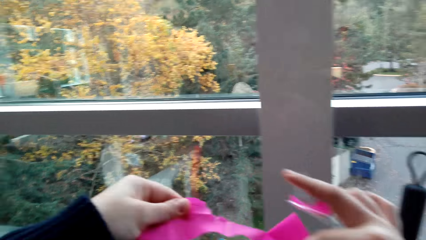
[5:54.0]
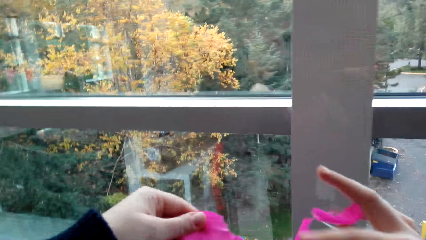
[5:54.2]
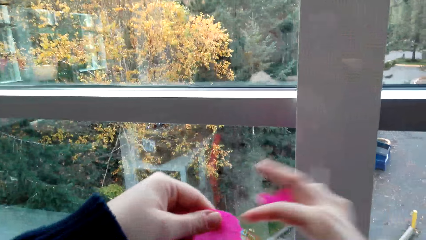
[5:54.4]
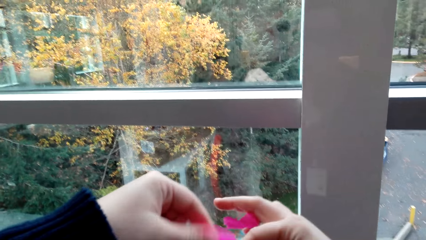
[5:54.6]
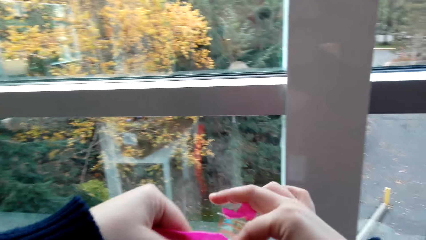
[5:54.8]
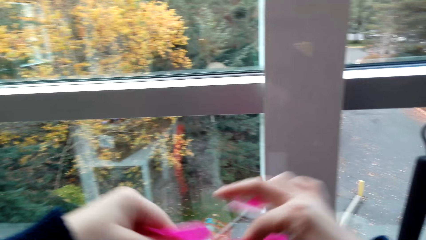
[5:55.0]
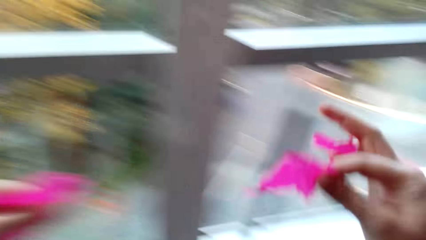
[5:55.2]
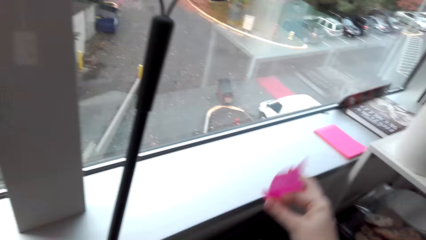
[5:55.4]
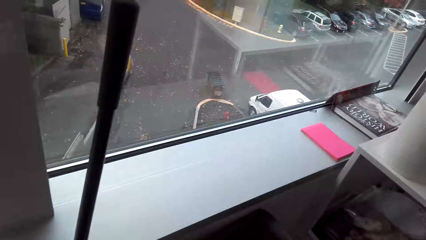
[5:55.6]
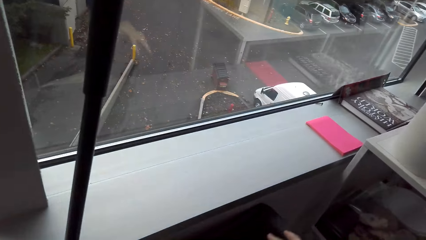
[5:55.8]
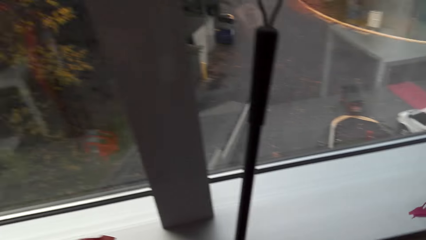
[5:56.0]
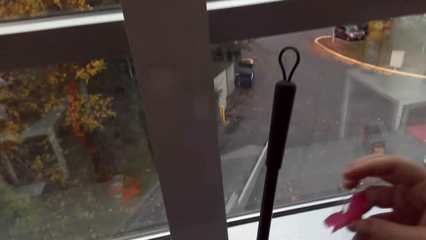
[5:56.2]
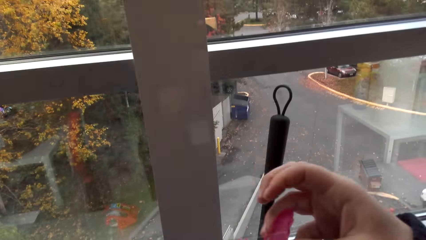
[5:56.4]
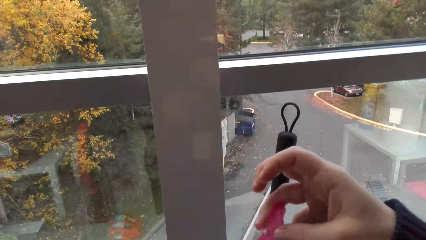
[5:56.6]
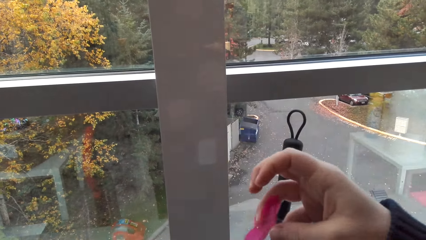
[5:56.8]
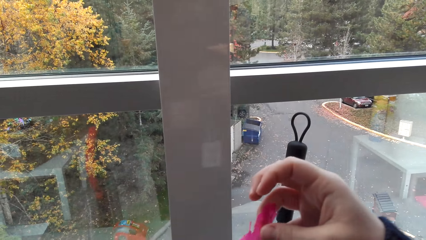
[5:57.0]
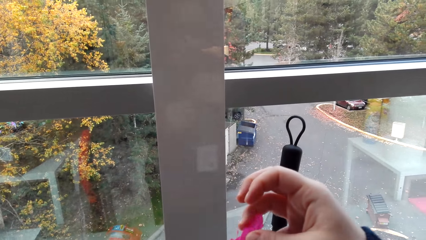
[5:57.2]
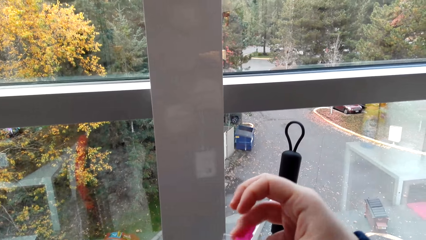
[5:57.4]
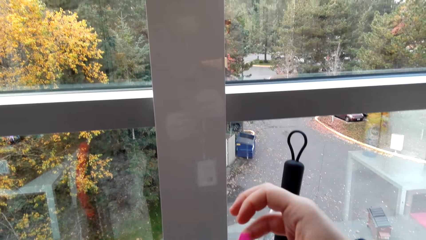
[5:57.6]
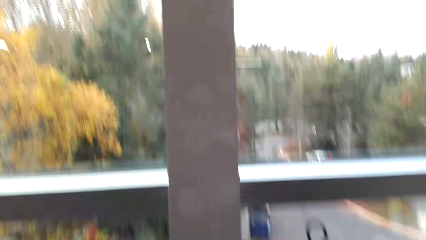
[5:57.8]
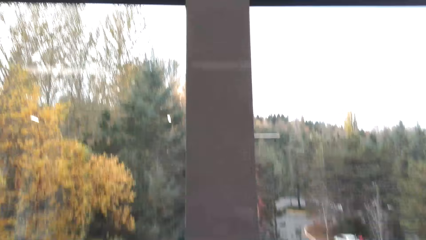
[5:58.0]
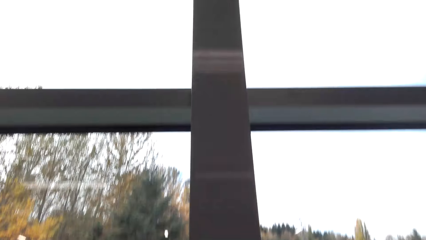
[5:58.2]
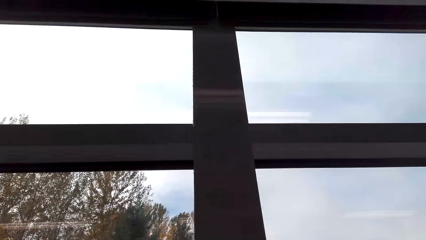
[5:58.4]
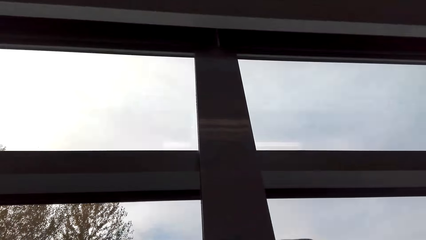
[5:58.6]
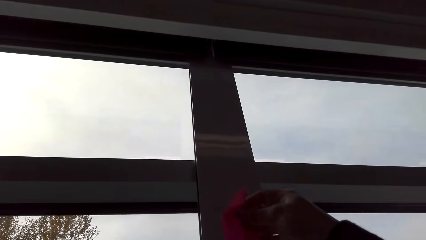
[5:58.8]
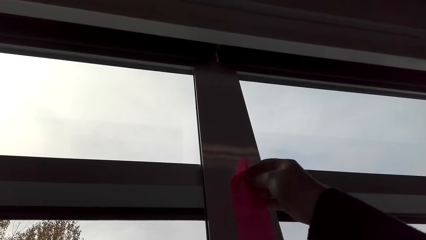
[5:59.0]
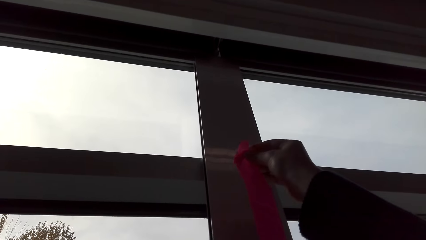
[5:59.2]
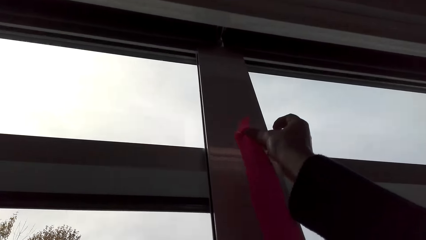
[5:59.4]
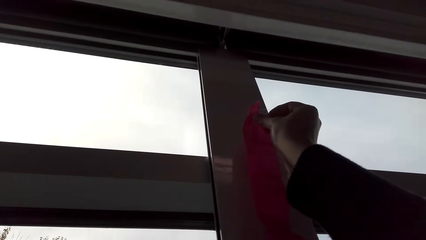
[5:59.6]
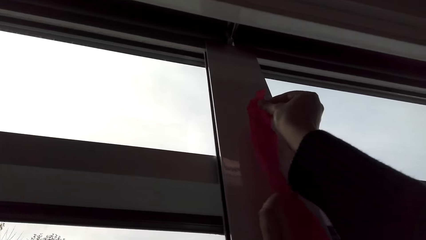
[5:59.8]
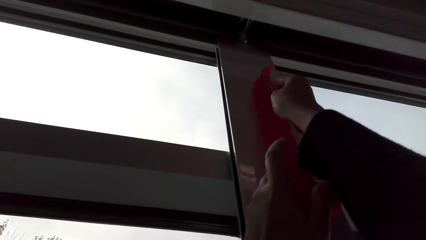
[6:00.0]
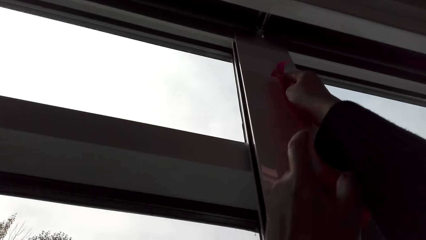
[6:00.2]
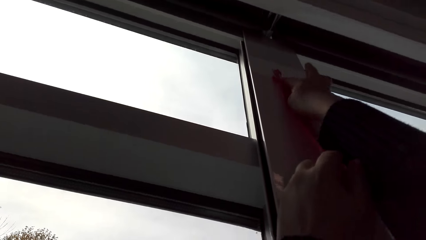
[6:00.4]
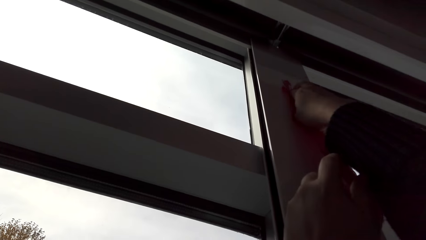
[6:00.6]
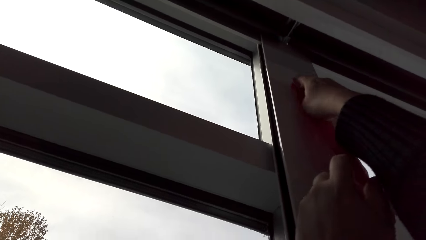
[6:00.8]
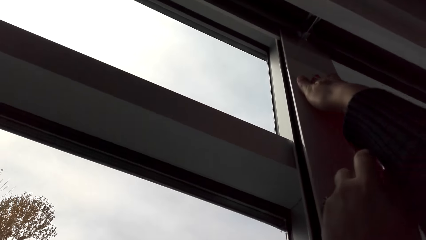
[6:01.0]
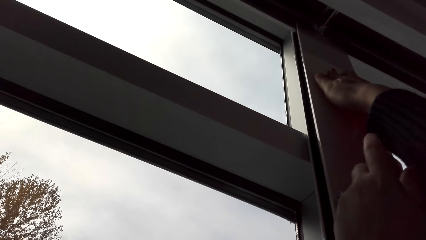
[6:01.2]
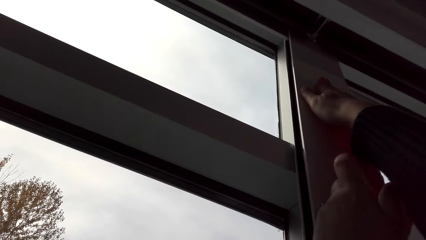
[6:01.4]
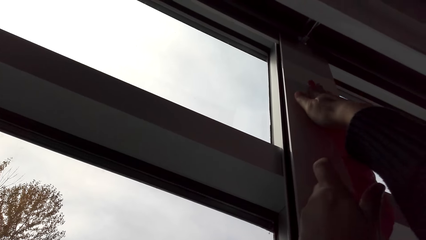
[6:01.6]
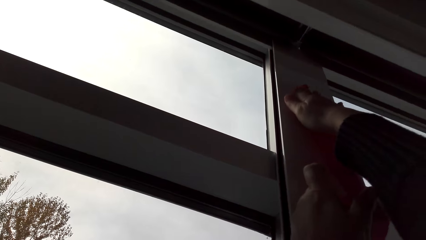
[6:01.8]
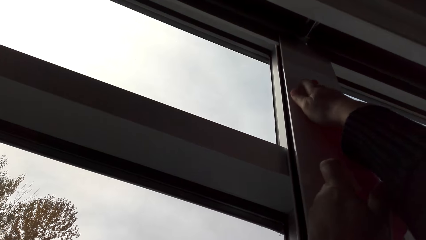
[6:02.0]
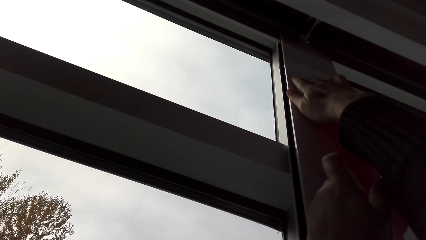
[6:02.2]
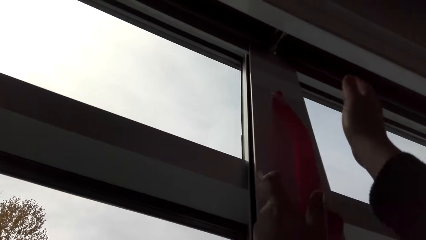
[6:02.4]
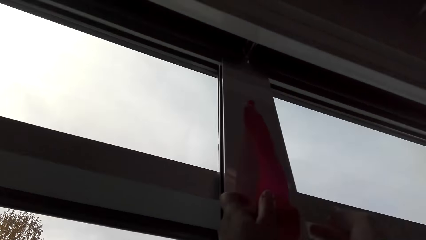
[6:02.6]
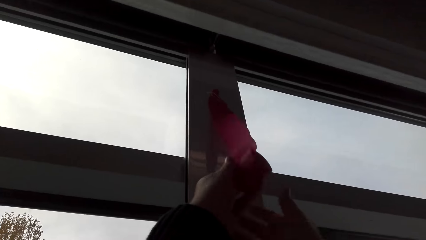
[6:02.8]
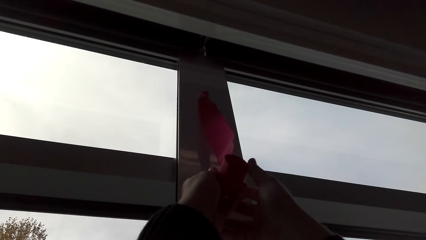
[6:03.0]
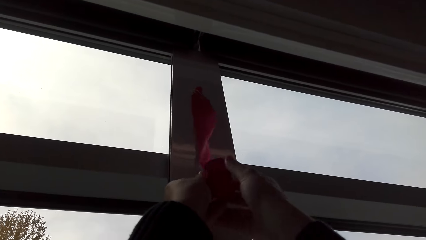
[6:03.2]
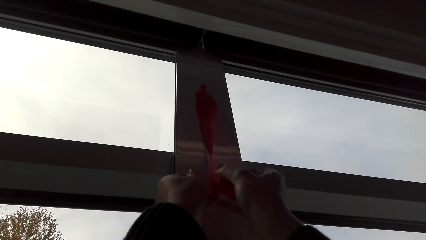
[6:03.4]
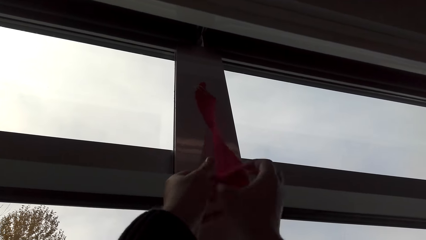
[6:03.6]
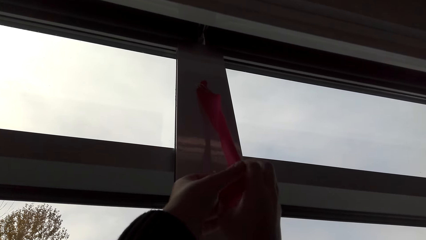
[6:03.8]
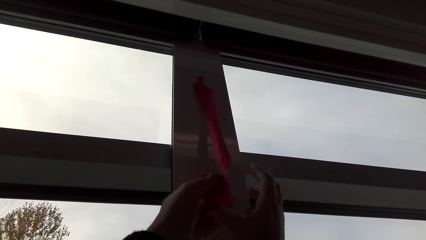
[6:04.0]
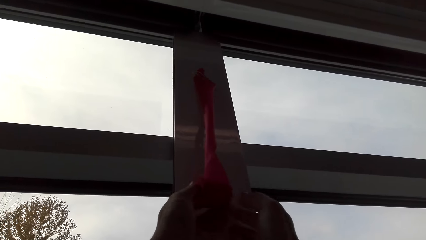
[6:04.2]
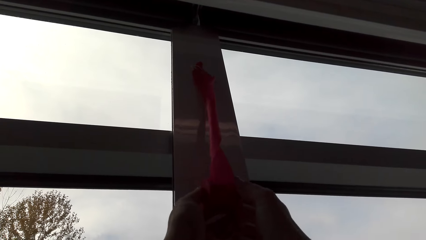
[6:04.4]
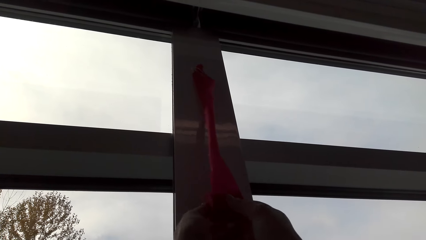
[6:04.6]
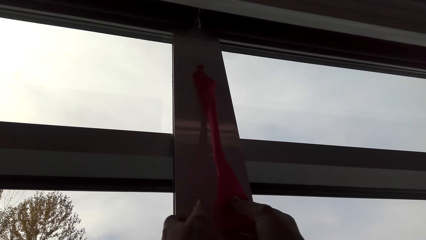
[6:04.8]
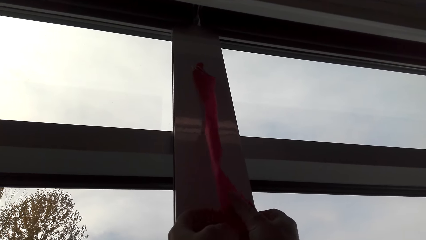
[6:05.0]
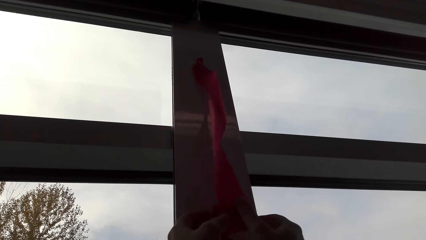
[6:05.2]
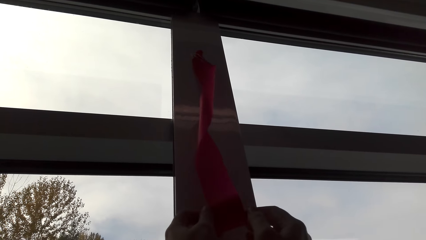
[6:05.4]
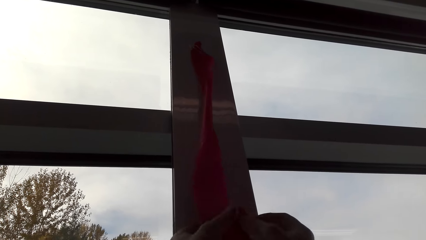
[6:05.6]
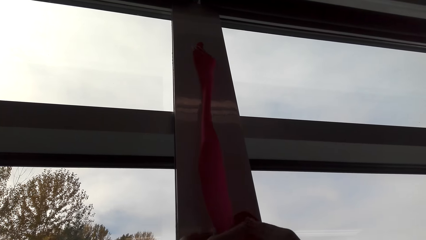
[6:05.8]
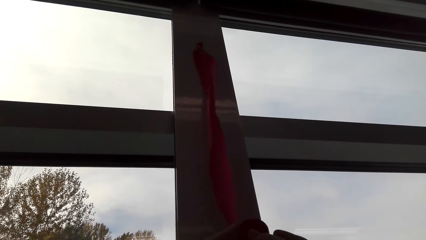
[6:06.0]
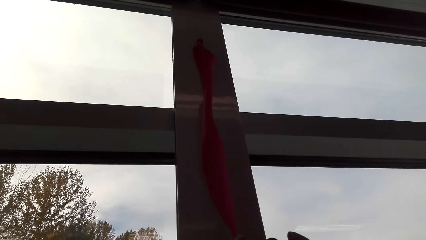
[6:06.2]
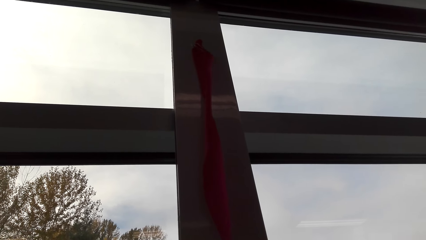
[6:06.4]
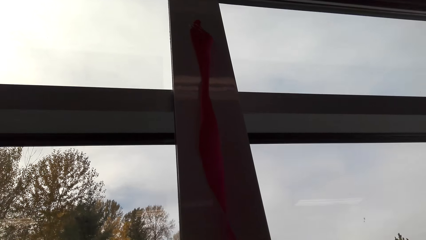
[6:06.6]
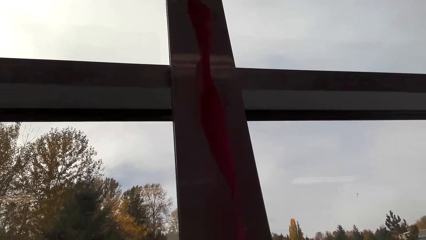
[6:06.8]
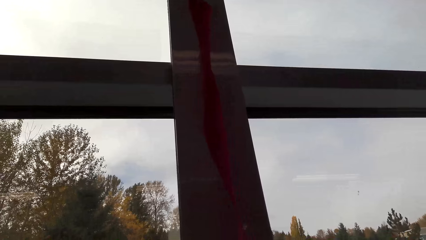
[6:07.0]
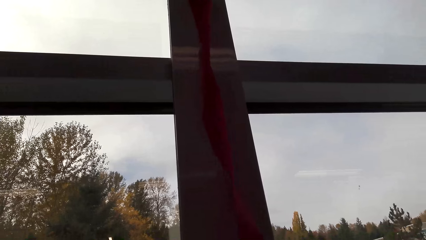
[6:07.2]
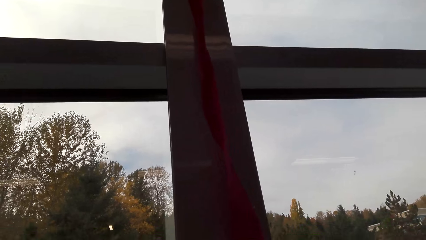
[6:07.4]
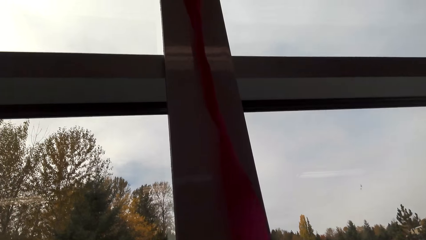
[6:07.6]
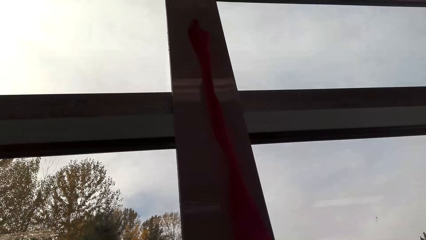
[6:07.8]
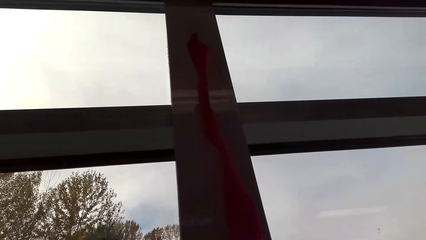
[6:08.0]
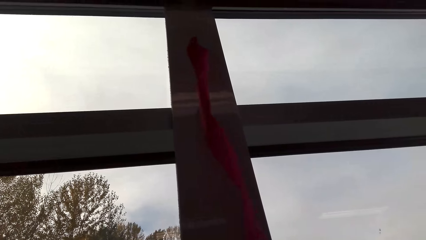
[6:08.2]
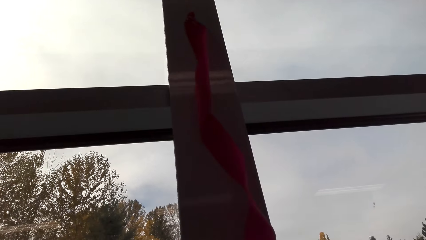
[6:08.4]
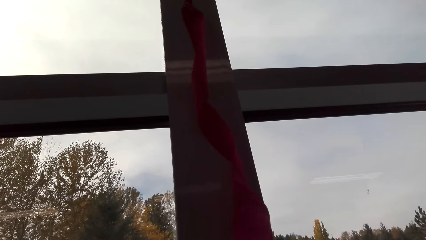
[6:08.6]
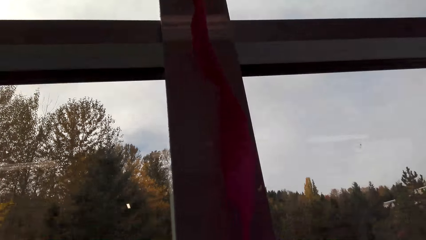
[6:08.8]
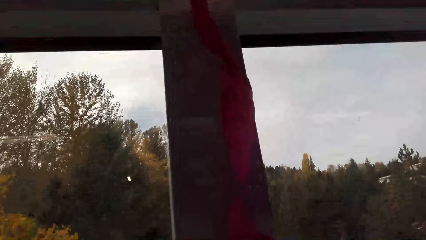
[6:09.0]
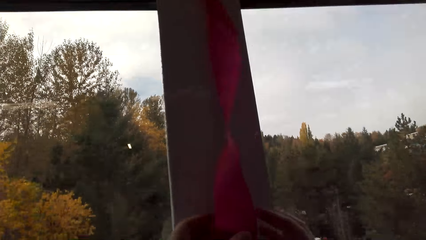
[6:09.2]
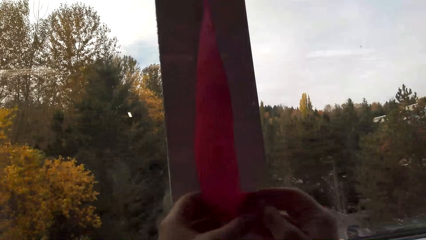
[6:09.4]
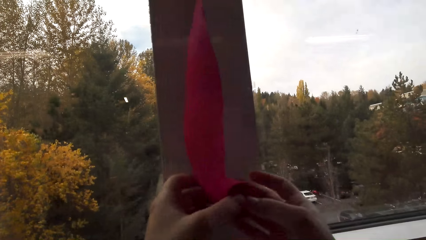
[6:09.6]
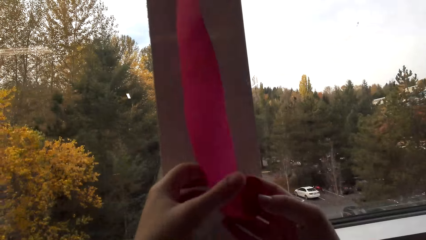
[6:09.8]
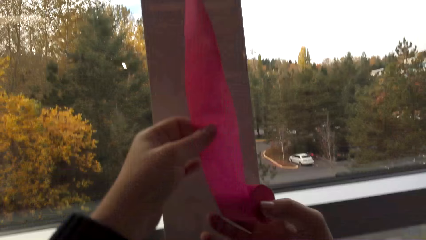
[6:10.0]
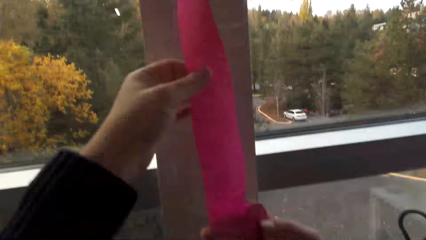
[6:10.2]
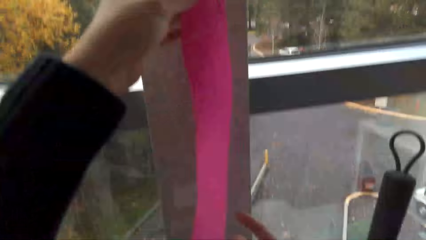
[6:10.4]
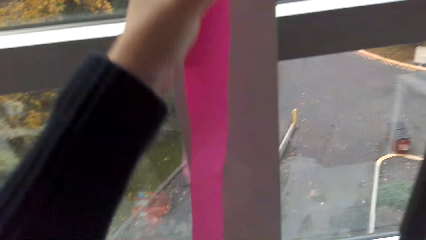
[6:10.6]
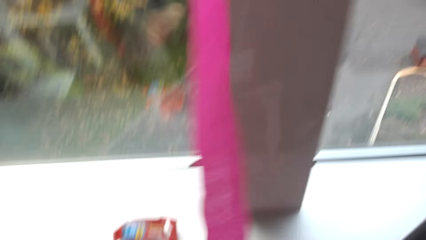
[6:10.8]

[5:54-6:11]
The camera wearer stretches the ribbon, cuts the piece on the ribbon and puts the piece down. They stick the flower ribbon on the wall or window with a cello tape. They roll the ribbon. They unroll the flower ribbon.
